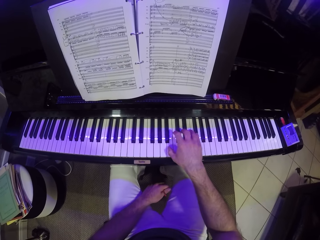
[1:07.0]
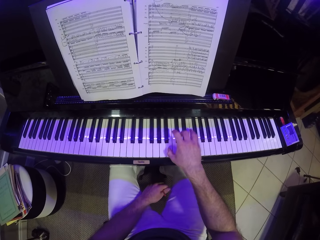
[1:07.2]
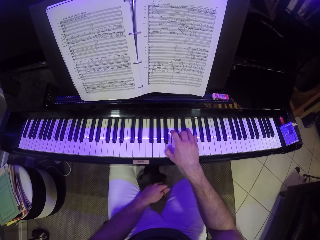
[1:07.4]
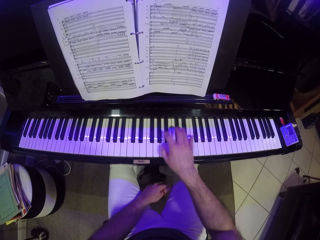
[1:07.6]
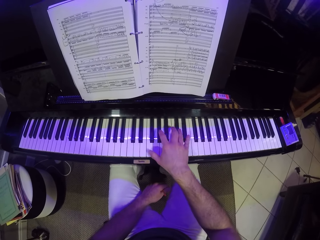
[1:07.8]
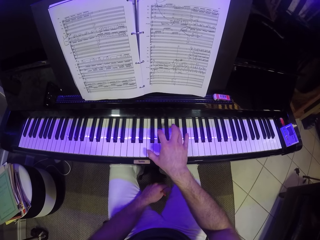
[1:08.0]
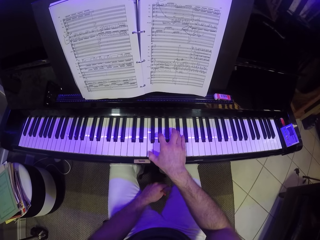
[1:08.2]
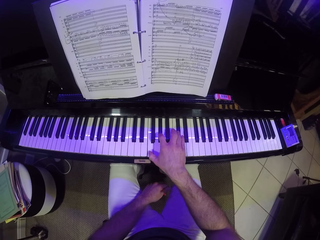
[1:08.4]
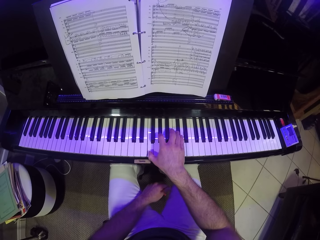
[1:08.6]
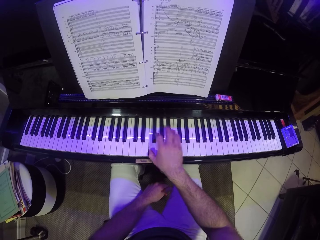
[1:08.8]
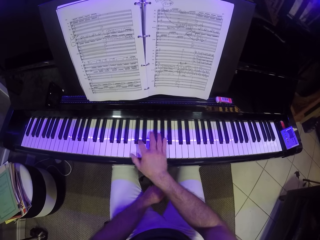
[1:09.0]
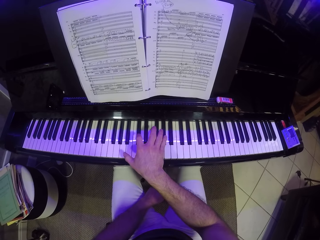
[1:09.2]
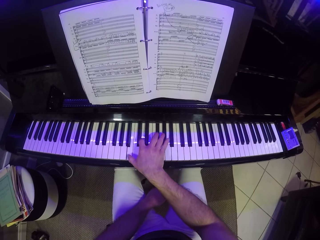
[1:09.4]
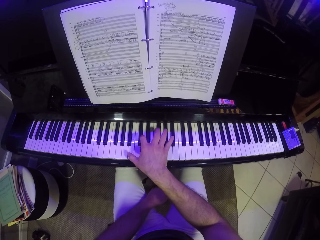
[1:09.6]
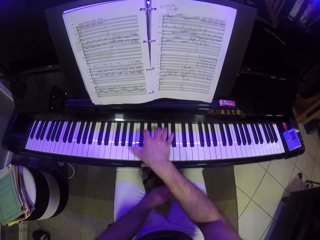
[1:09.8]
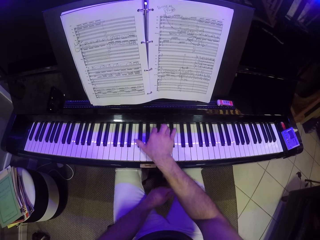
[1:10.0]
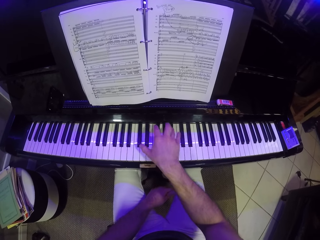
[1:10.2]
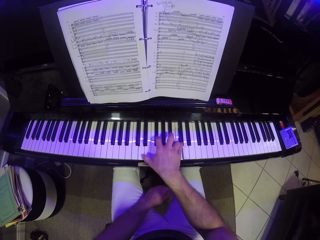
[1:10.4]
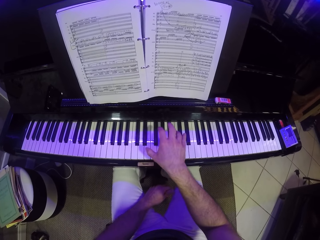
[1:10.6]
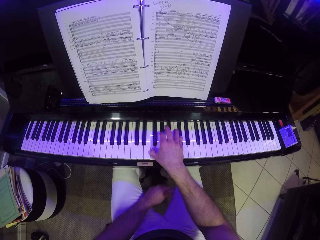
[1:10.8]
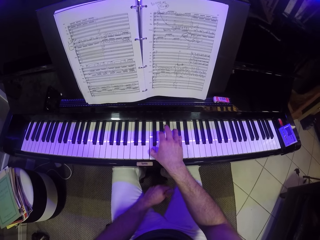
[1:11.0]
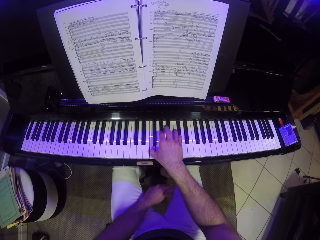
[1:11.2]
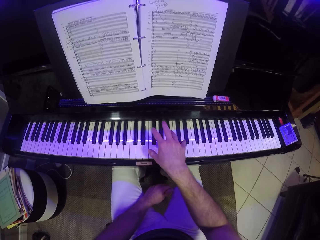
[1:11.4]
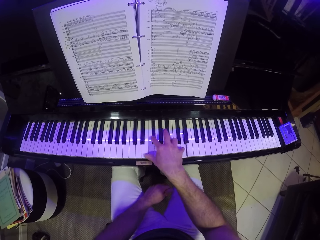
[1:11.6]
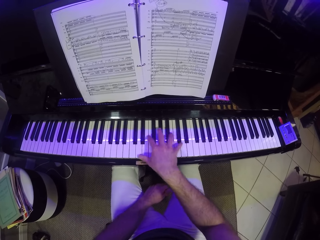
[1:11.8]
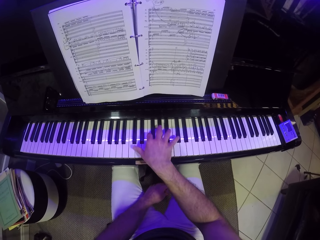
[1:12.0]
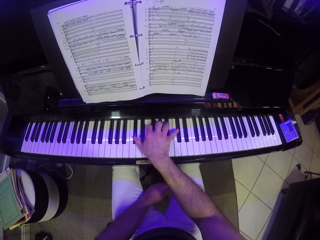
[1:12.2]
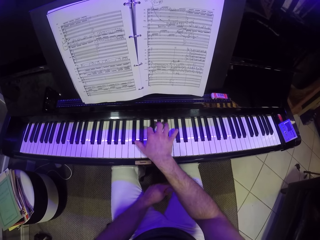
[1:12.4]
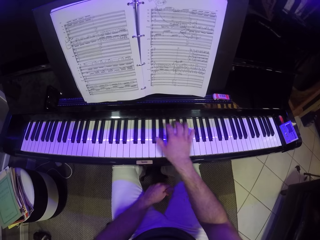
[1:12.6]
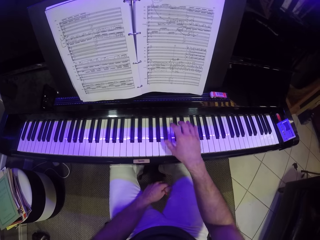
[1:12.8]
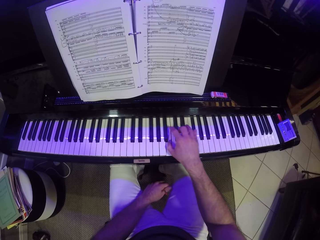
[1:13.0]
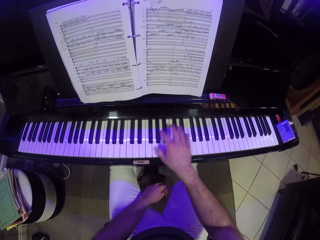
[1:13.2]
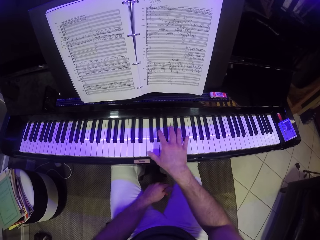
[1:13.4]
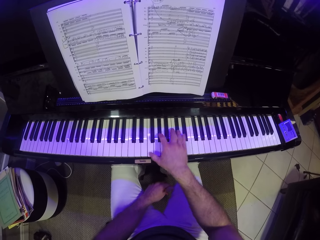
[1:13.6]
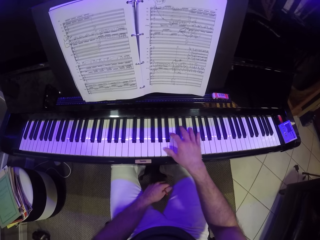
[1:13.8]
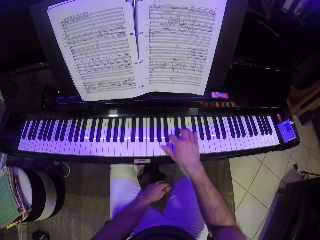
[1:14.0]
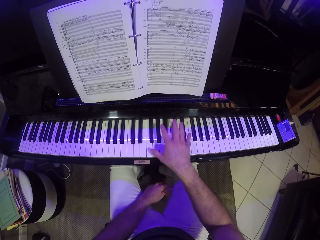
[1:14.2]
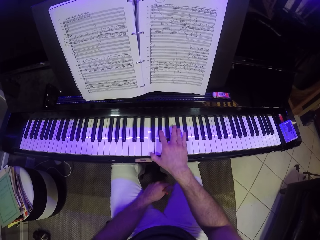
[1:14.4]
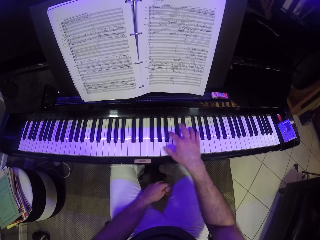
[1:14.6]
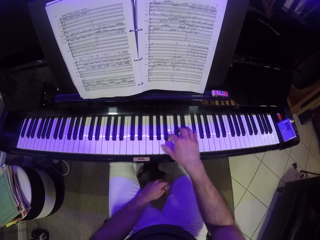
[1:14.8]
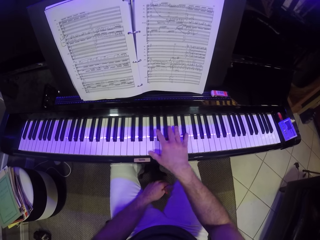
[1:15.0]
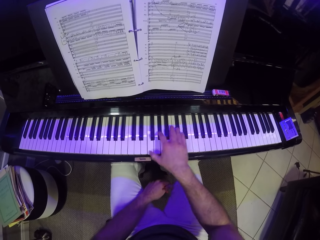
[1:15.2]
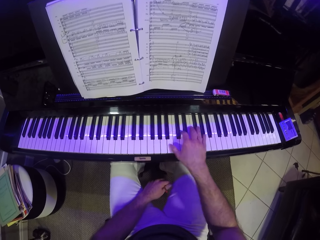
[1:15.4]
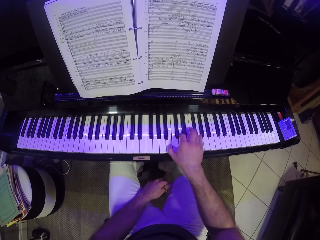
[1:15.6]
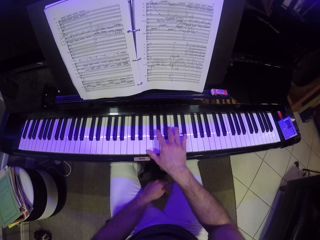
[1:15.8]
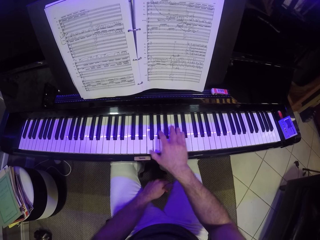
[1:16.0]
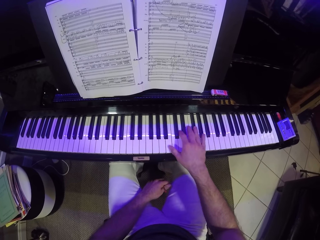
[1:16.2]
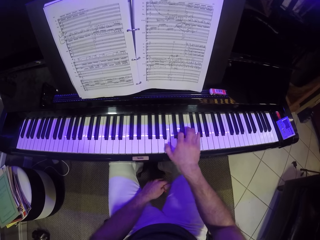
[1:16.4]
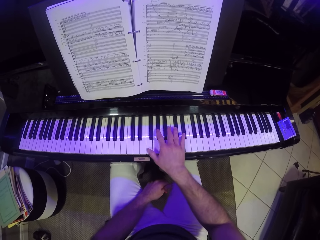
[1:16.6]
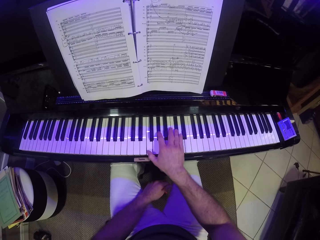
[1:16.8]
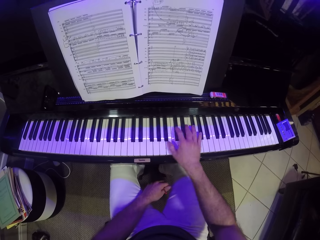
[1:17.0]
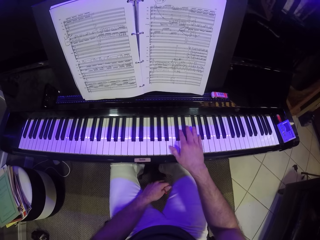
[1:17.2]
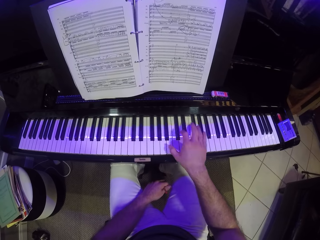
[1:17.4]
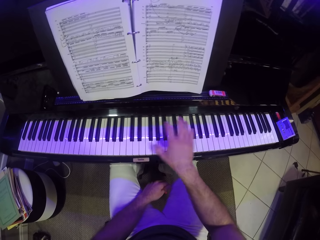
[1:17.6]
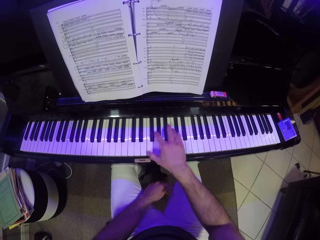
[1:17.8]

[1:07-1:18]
The camera wearer plays the piano with his right hand.

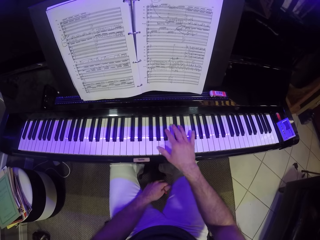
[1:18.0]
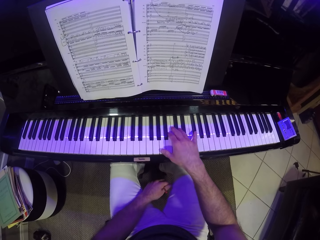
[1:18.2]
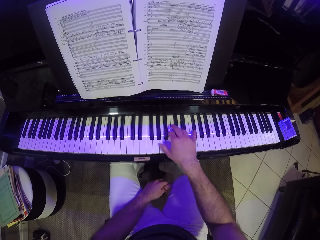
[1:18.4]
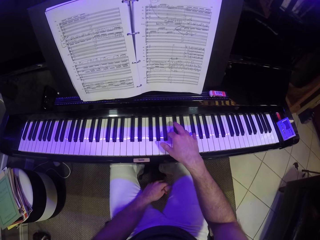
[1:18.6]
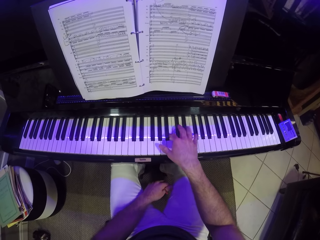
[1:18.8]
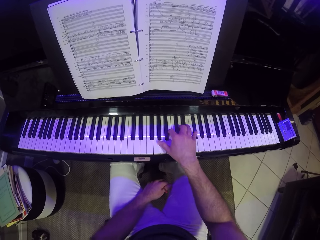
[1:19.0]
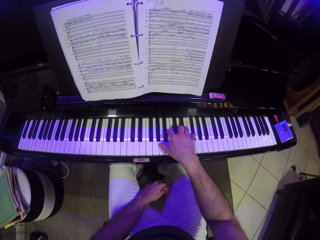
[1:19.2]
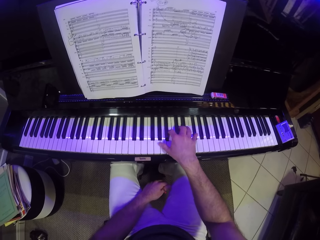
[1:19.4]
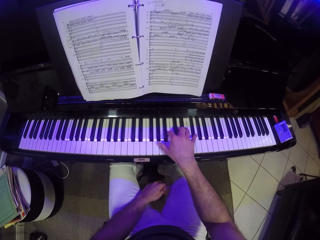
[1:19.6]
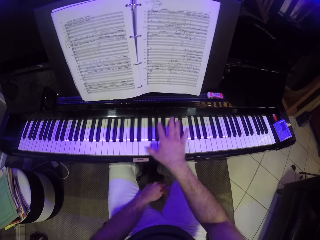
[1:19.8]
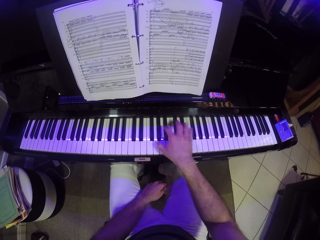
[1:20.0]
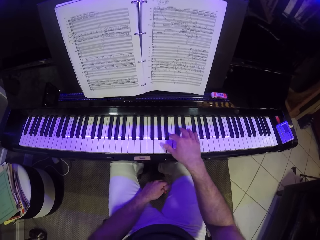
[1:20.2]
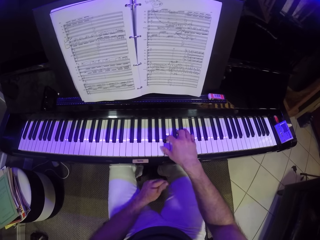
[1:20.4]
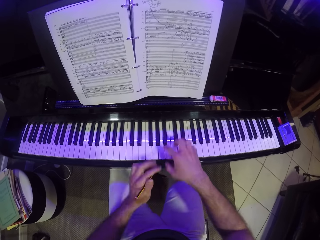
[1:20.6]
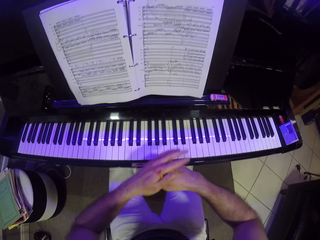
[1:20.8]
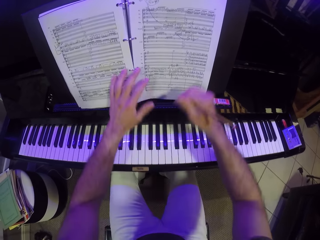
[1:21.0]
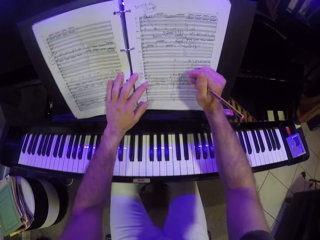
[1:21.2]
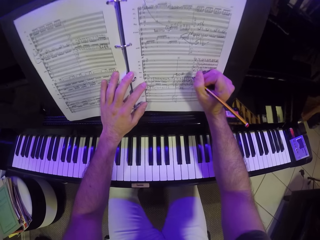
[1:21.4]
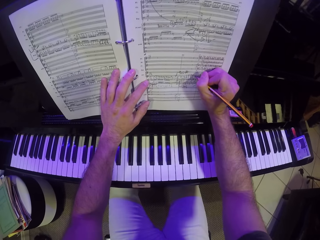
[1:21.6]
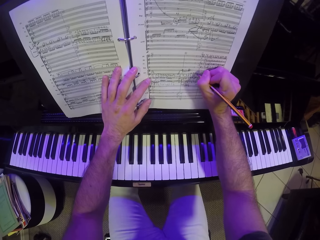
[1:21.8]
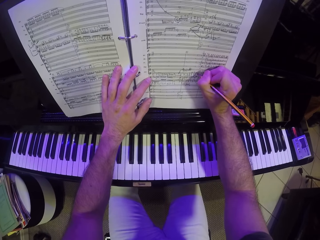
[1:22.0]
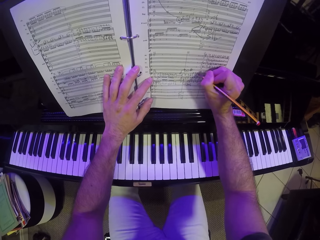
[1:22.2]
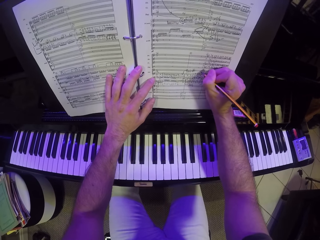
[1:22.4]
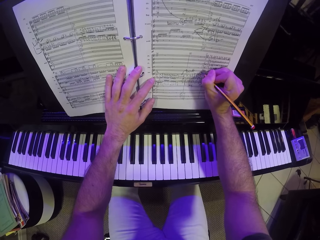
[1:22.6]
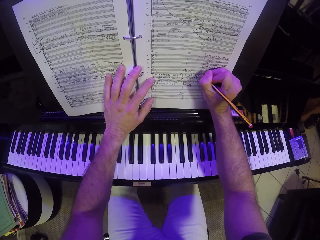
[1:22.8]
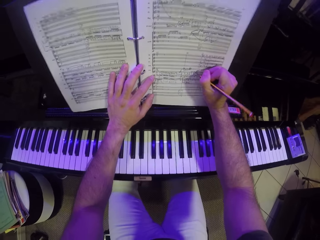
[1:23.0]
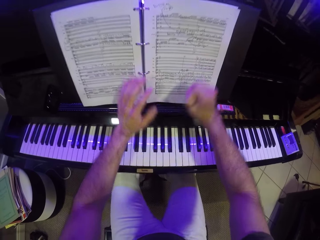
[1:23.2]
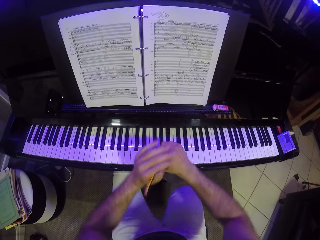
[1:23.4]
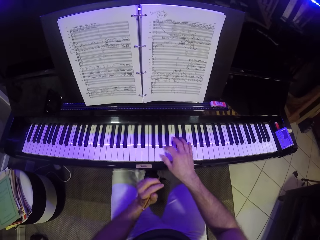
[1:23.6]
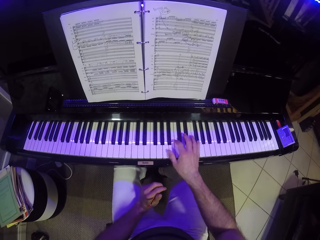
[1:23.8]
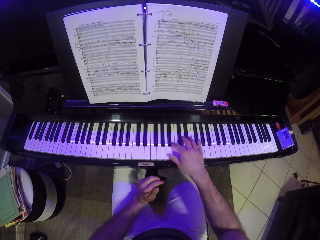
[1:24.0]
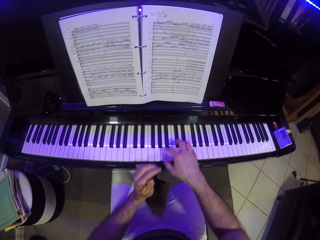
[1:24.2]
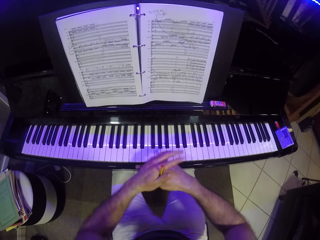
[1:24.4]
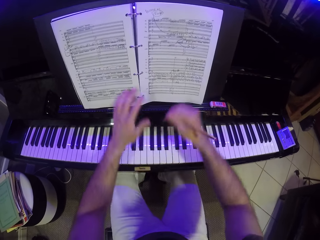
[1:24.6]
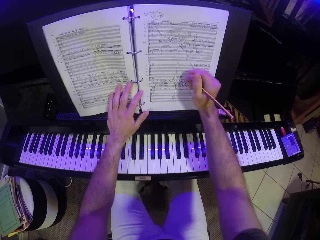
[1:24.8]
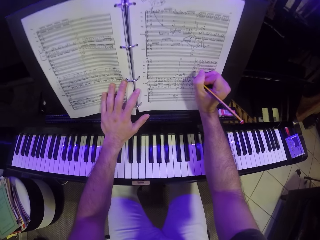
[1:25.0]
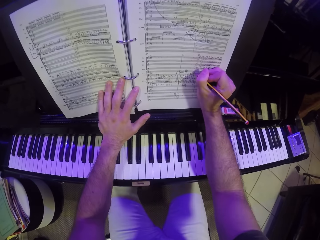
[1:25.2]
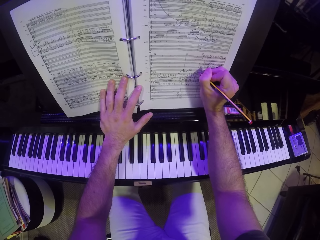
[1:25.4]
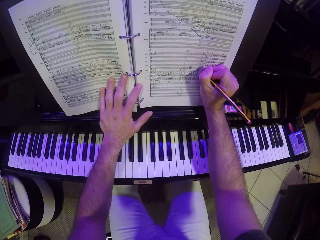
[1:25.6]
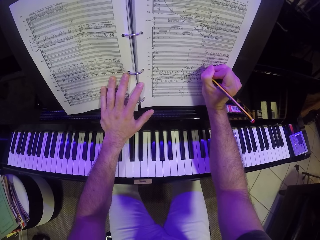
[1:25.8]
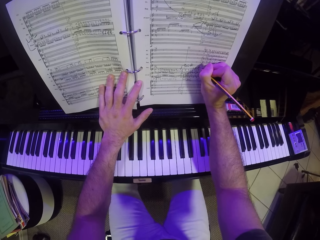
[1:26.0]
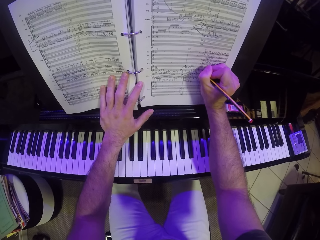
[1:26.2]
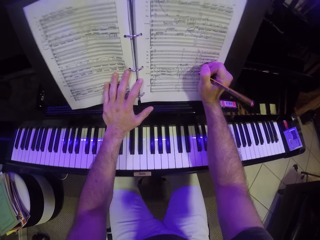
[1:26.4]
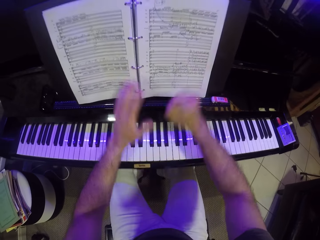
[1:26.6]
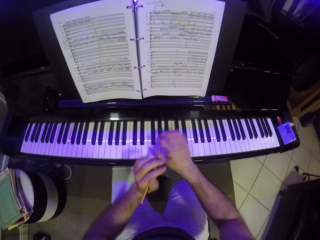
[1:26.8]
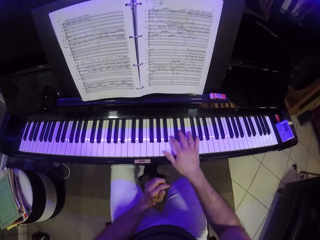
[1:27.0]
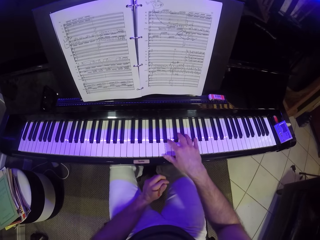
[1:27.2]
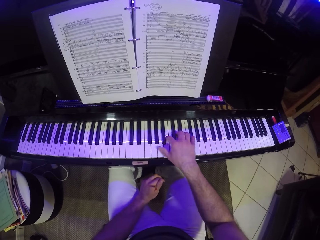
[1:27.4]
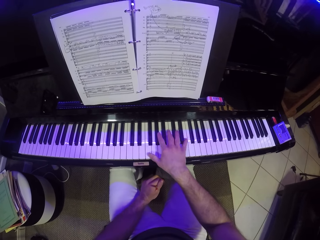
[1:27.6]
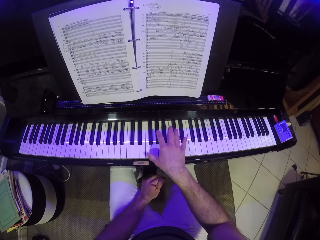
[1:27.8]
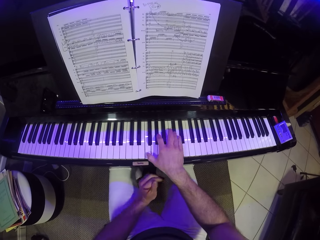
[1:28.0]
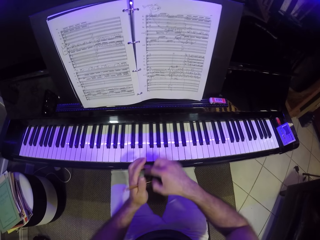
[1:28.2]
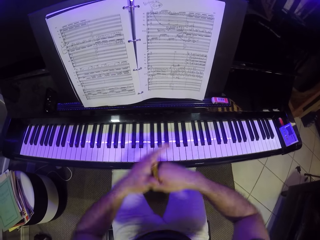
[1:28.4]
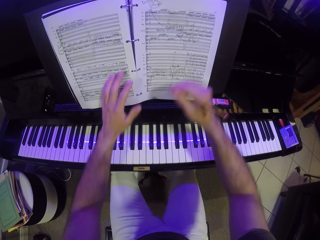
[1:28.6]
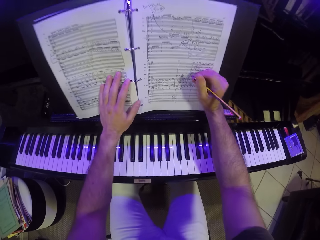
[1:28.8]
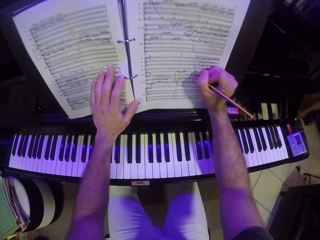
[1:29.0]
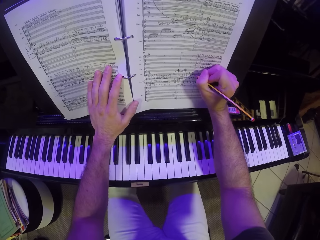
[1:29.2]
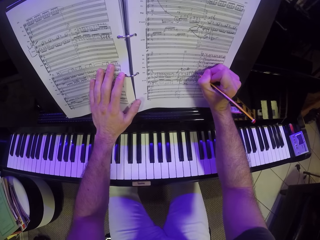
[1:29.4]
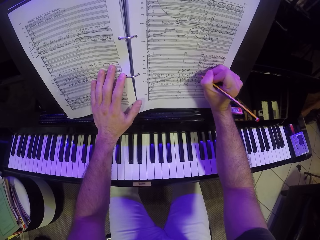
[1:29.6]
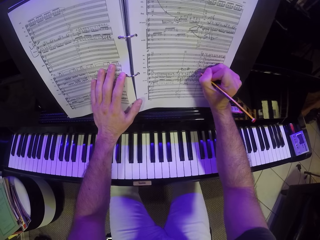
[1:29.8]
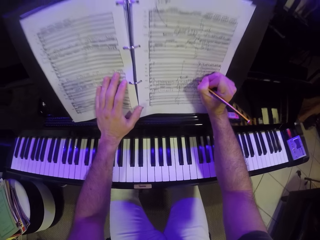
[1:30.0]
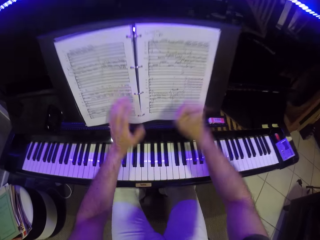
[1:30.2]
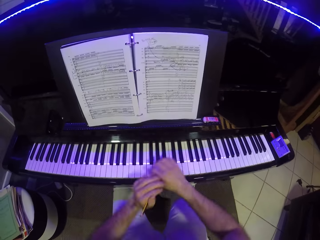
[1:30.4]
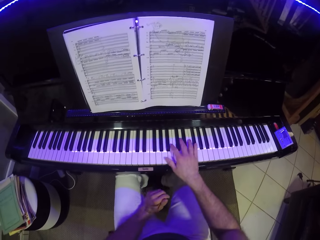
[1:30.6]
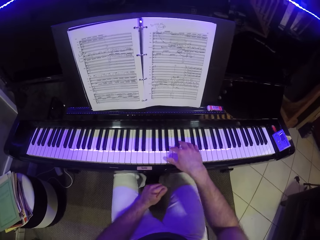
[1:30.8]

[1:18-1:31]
The camera wearer passes the pencil from his left hand to his right hand. He writes on the music sheet on the piano with his right hand. He passes the pencil from his right hand to his left hand. He plays the piano with his right hand. He passes the pencil from his left hand to his right hand. He writes on the music sheet on the piano with his right hand. He passes the pencil from his right hand to his left hand. He plays the piano with his right hand. He passes the pencil from his left hand to his right hand. He writes on the music sheet on the piano with his right hand. He passes the pencil from his right hand to his left hand.
